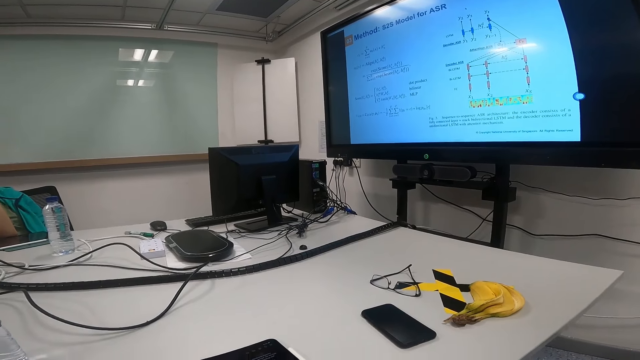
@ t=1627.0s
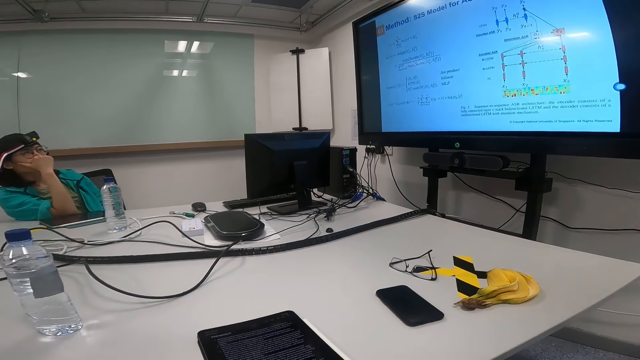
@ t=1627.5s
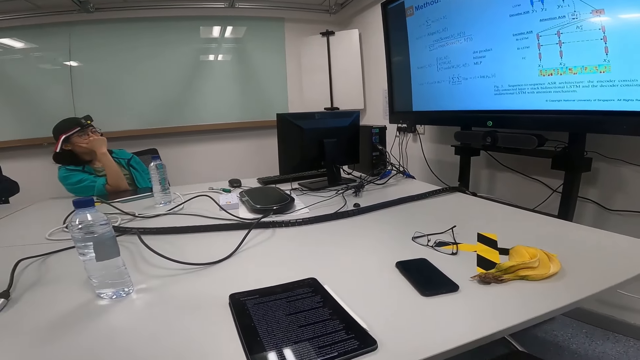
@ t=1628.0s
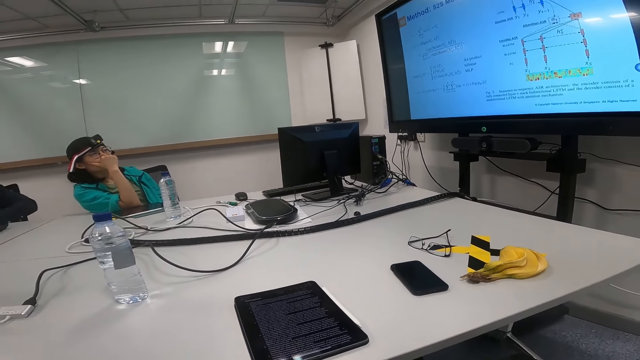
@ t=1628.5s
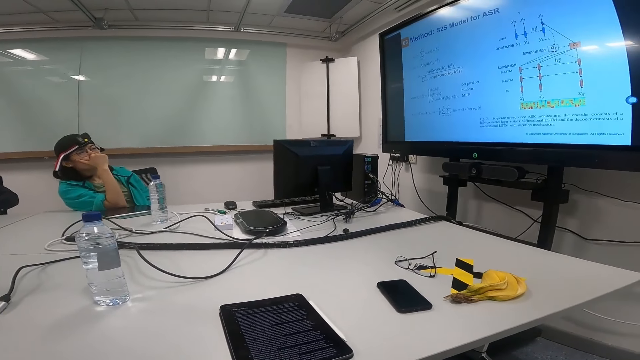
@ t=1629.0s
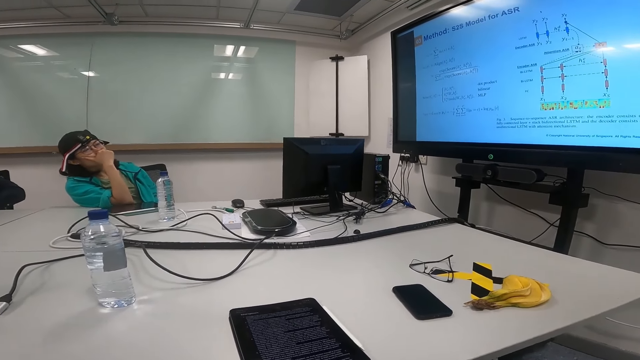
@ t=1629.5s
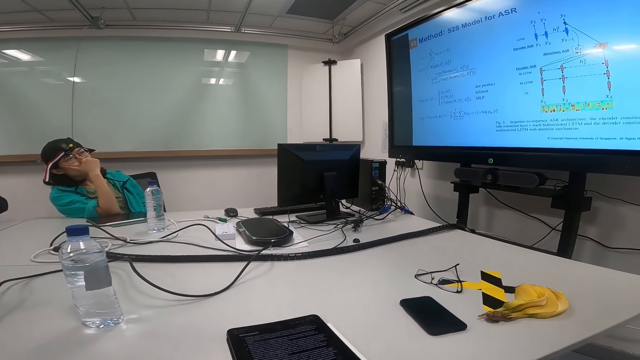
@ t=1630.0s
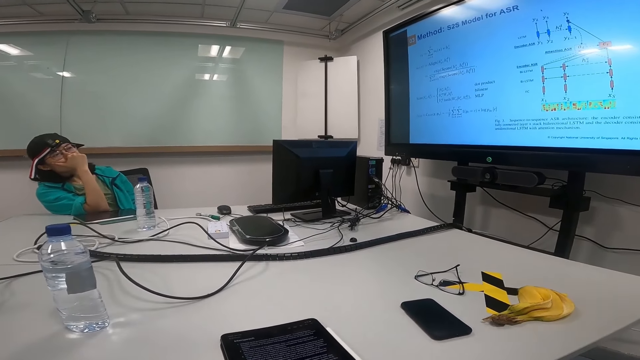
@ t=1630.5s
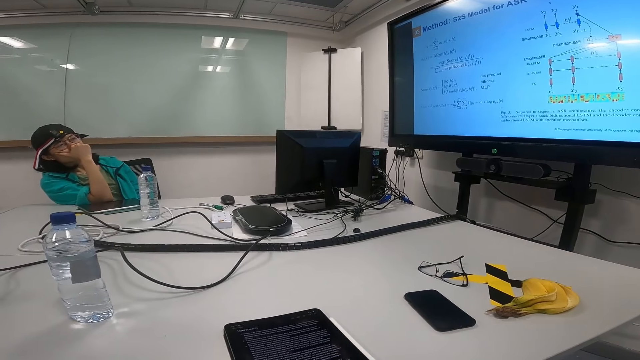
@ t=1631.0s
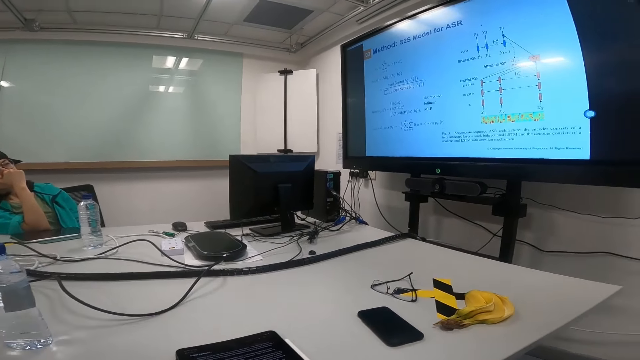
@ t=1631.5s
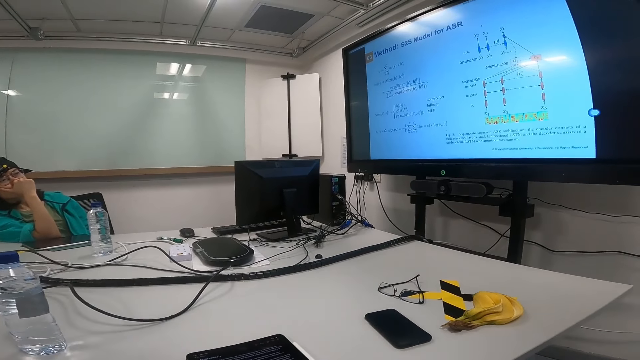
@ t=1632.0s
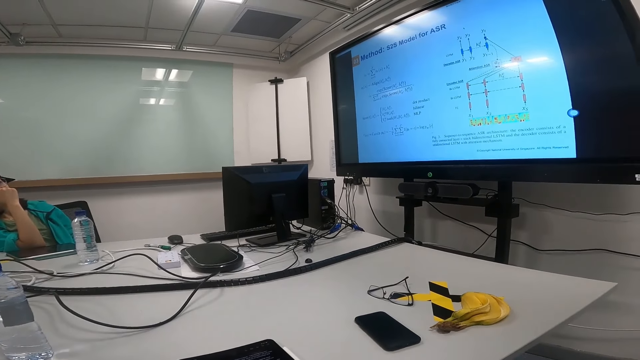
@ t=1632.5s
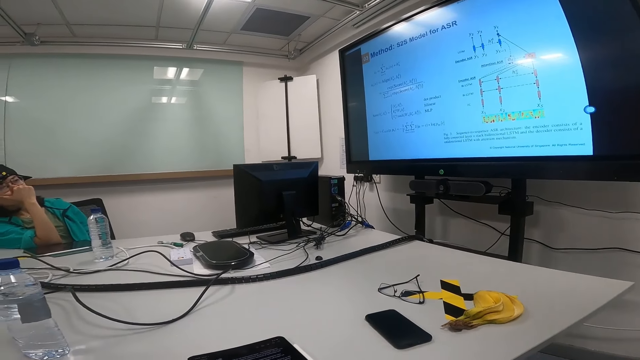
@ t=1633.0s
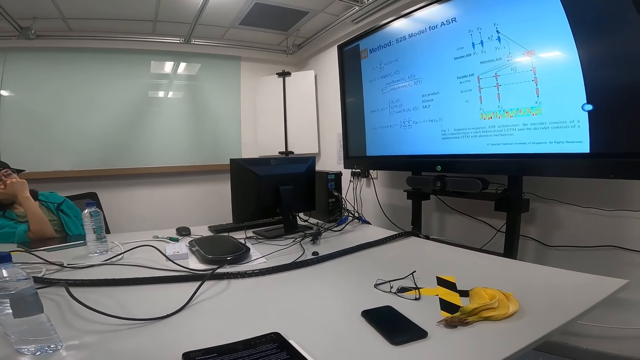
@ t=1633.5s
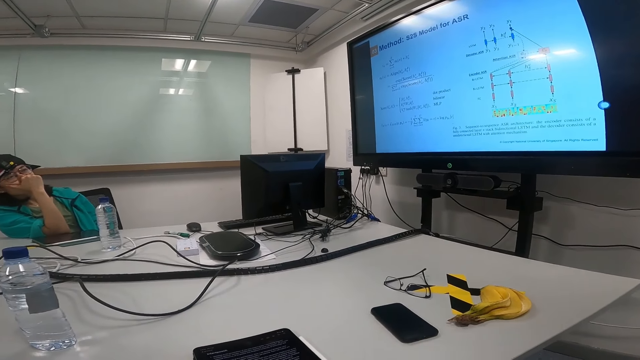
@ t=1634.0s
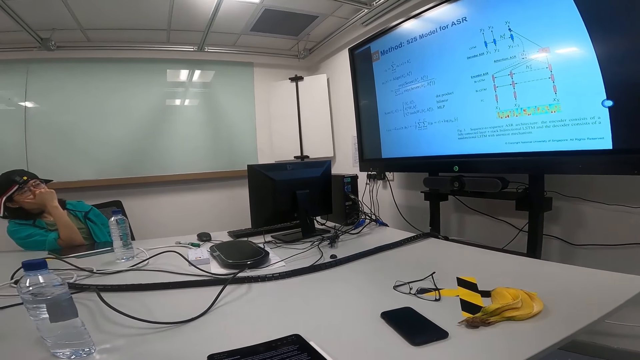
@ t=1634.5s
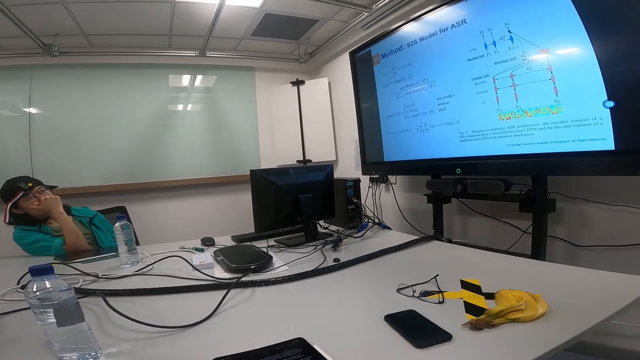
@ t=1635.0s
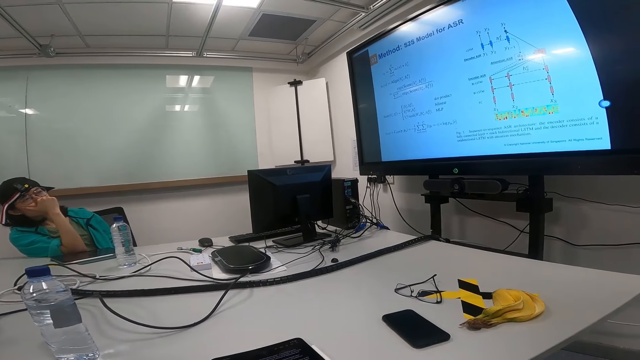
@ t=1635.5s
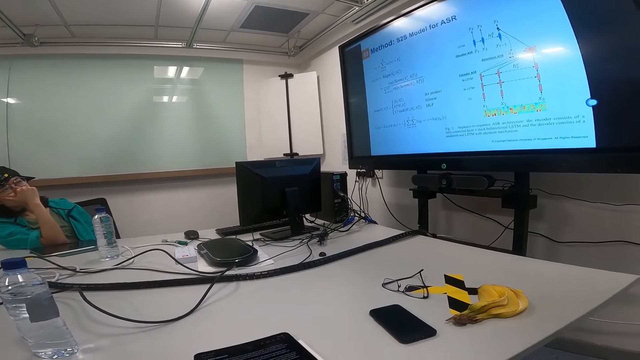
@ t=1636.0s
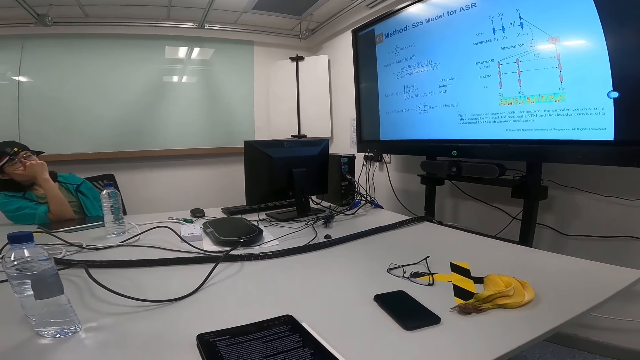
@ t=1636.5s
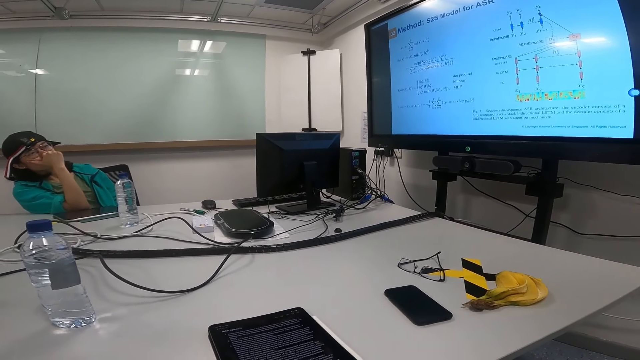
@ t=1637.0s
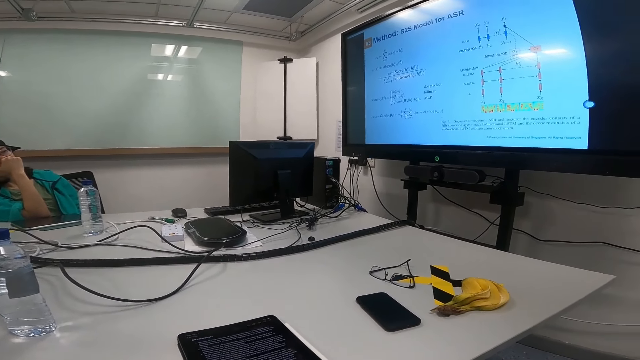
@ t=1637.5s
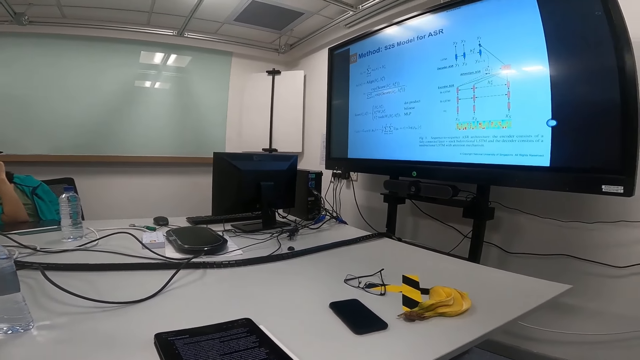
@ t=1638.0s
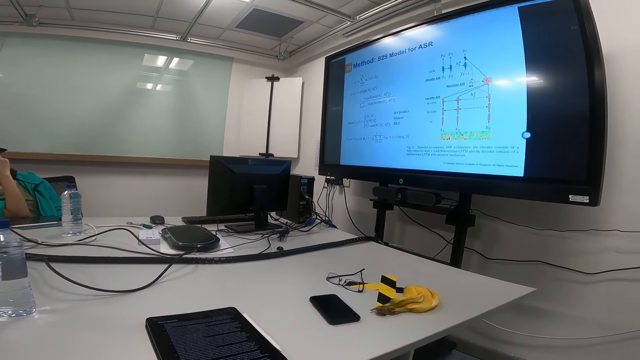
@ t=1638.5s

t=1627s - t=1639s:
The camera wearer looks at the tablet. They look at the screen. They look at the screen again.

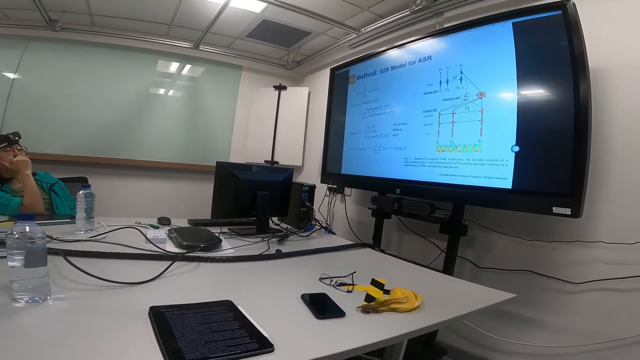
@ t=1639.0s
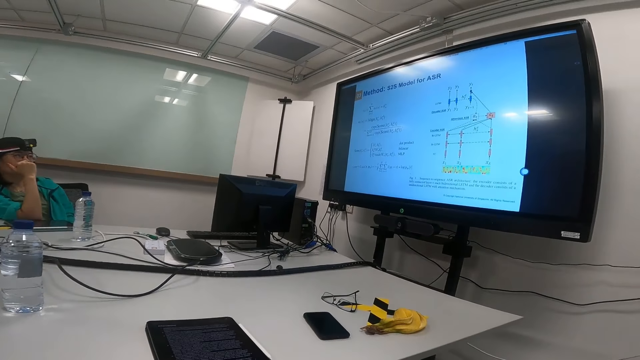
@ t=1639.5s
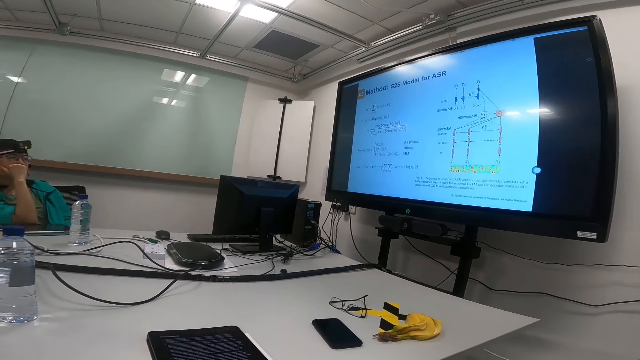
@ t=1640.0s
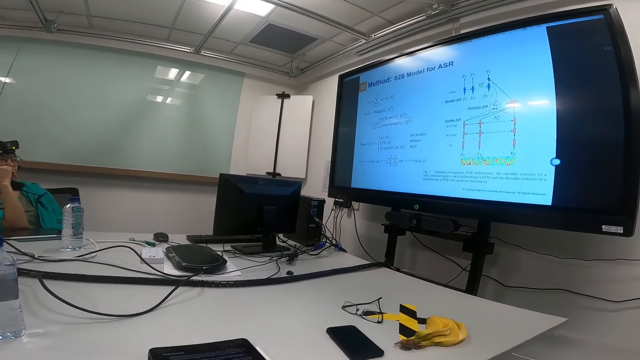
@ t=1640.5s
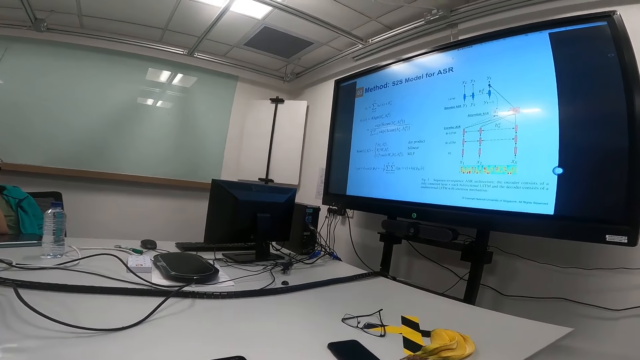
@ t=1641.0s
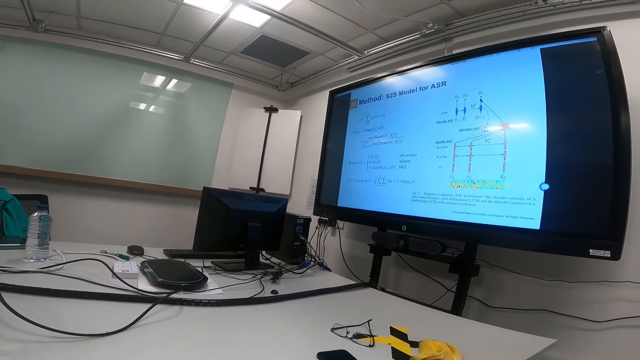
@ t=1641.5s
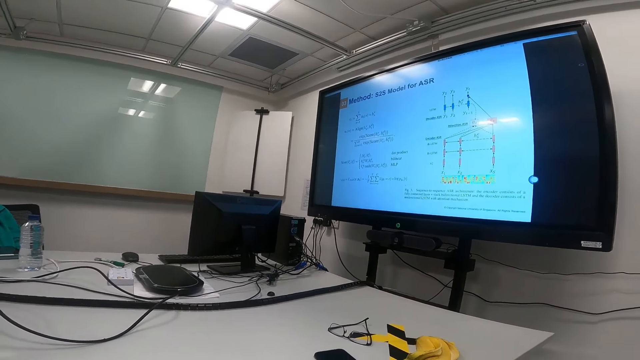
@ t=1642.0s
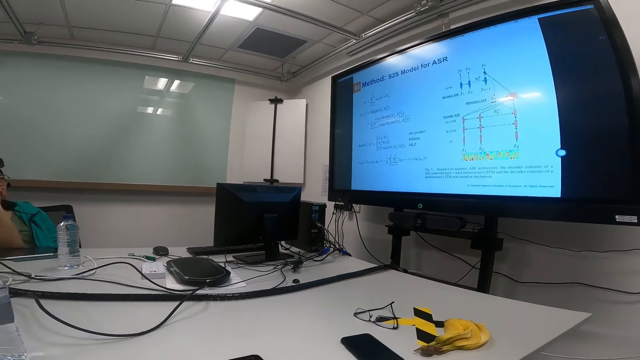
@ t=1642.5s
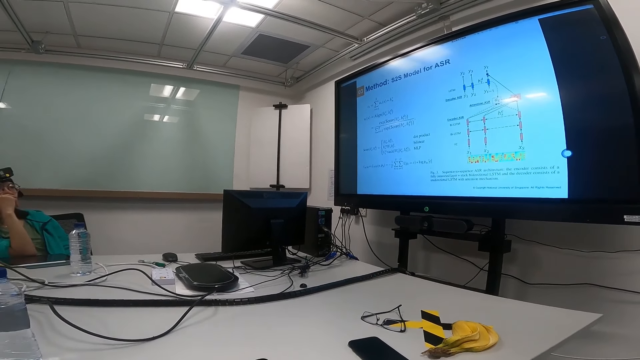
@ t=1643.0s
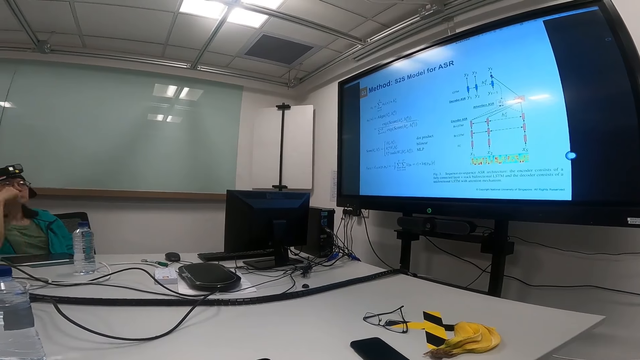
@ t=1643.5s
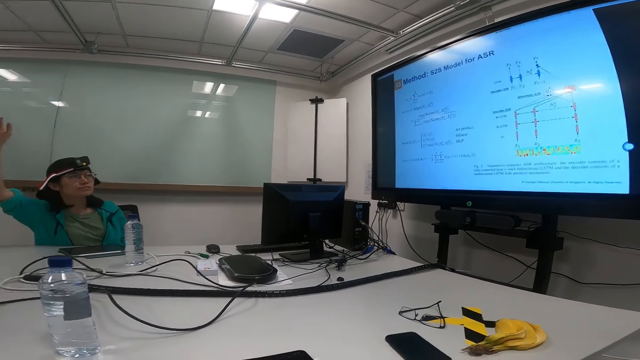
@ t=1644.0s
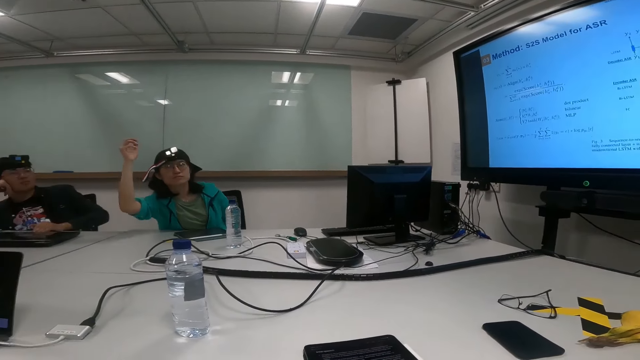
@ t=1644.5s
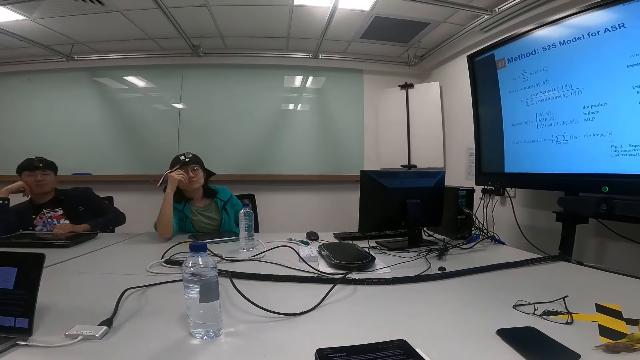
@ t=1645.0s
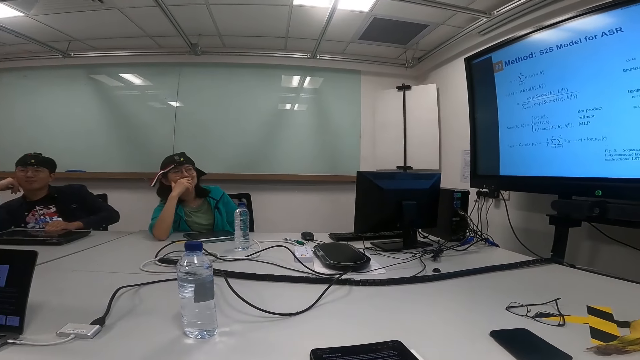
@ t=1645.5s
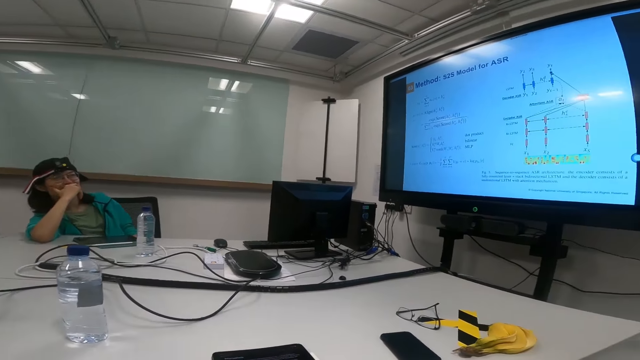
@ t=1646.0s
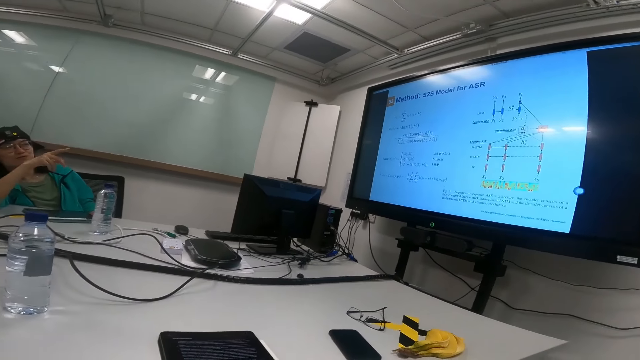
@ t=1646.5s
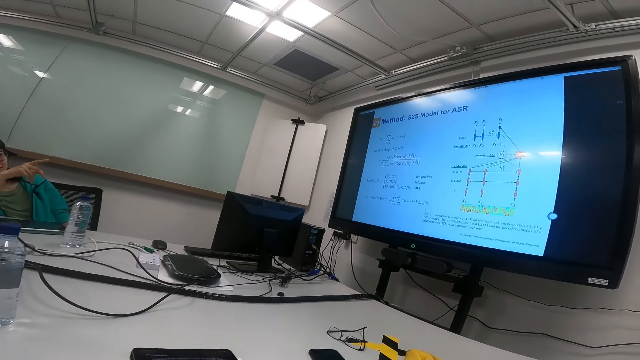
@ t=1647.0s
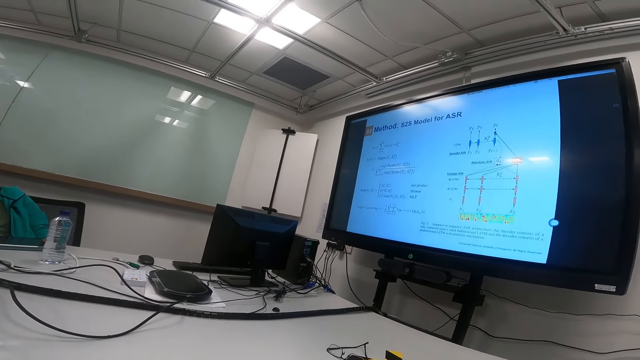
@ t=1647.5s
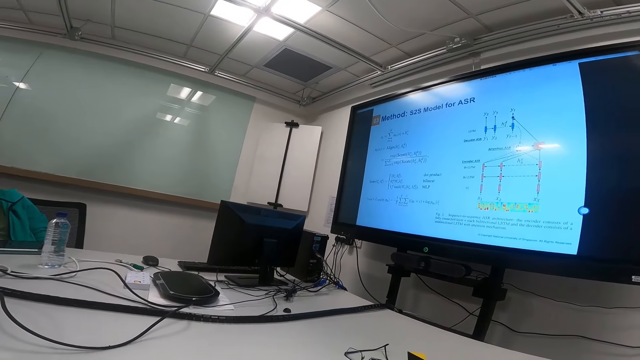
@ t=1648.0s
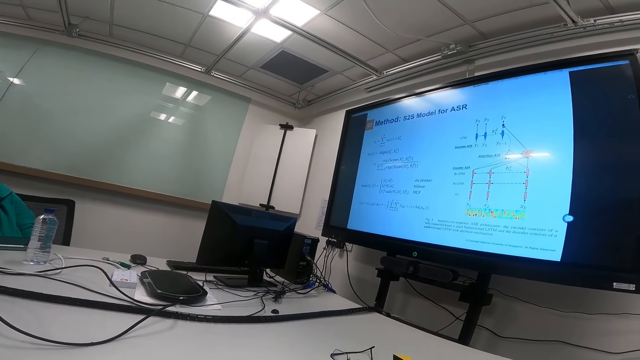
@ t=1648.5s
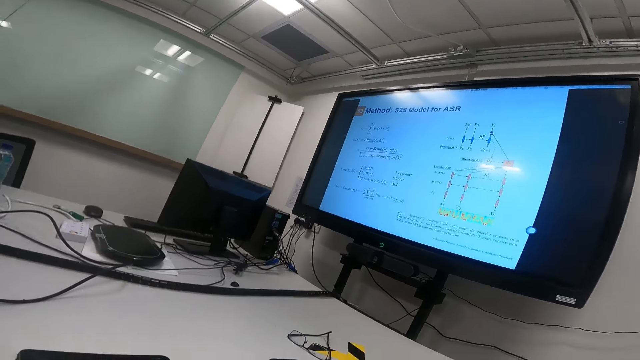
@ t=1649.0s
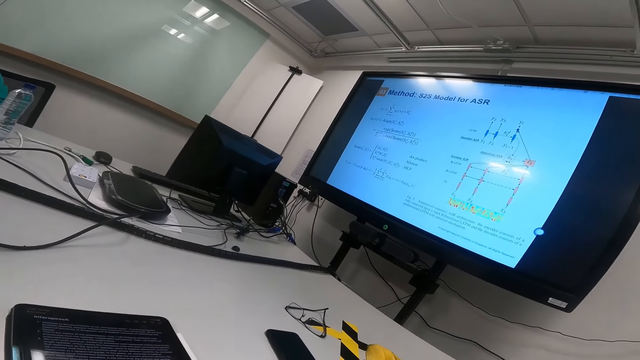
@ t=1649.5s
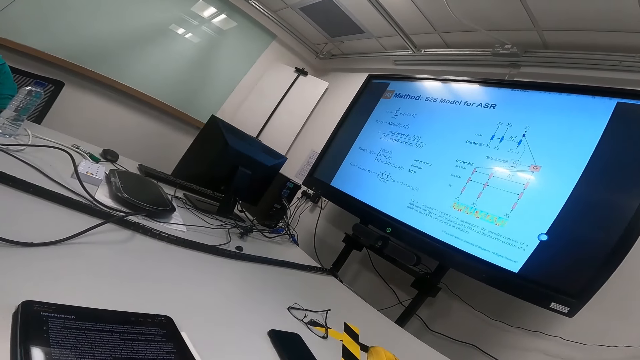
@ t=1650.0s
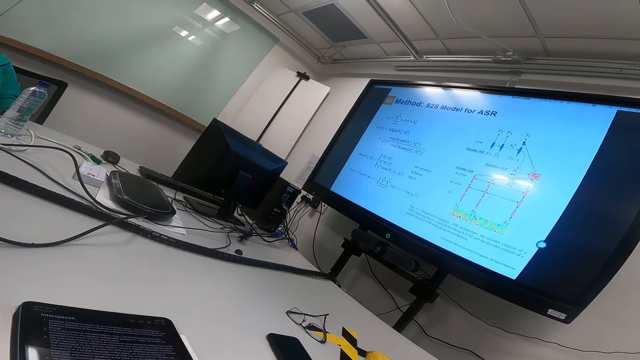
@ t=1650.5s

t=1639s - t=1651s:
A lady puts her hand on the cheek. She raises her hand up, moves her hand down and touches her face. The lady puts the hand on the mouth. The lady points on the screen. The lady talks to another person.
